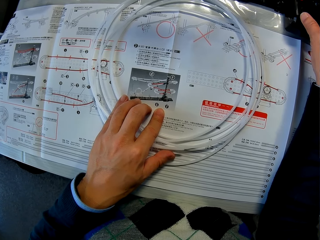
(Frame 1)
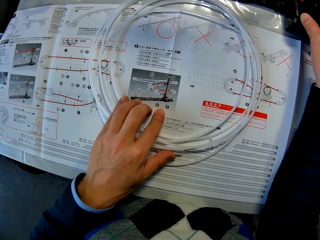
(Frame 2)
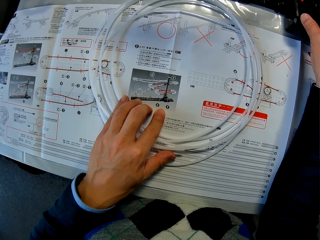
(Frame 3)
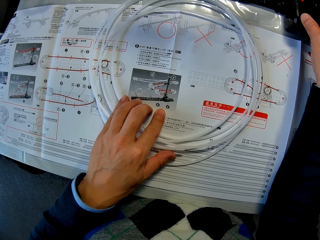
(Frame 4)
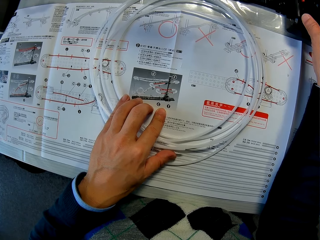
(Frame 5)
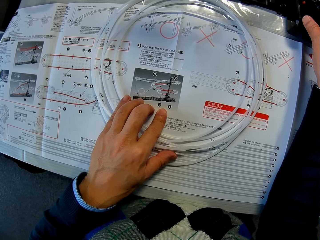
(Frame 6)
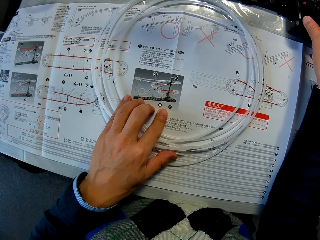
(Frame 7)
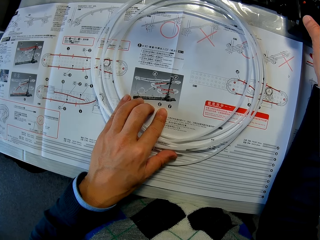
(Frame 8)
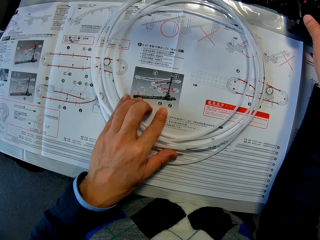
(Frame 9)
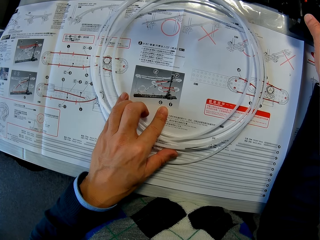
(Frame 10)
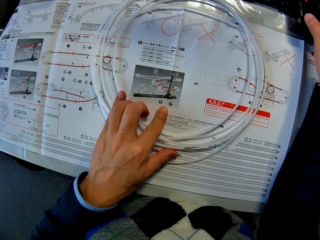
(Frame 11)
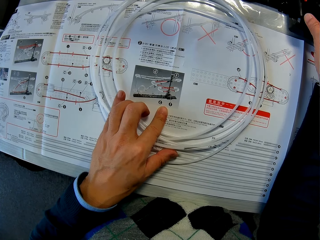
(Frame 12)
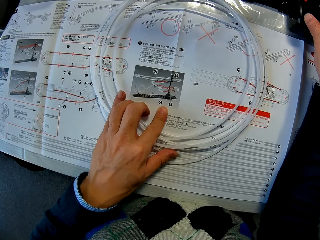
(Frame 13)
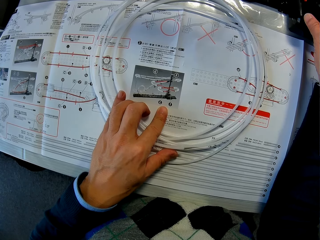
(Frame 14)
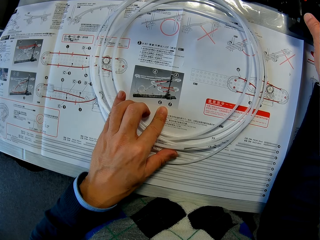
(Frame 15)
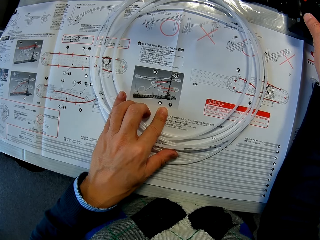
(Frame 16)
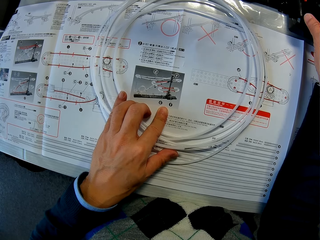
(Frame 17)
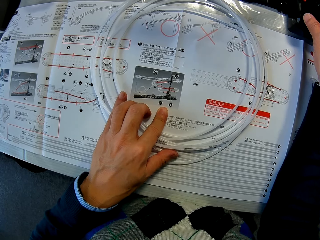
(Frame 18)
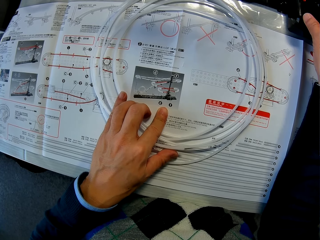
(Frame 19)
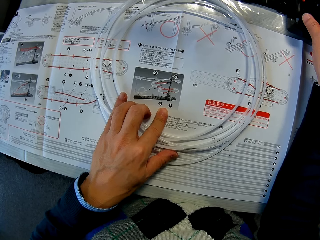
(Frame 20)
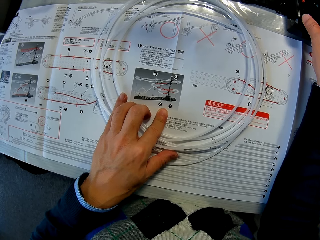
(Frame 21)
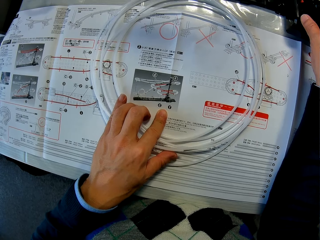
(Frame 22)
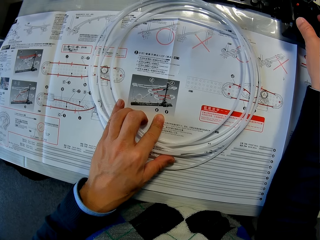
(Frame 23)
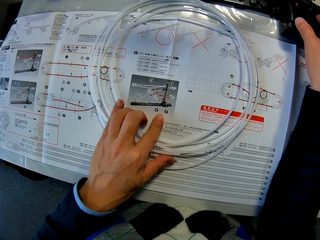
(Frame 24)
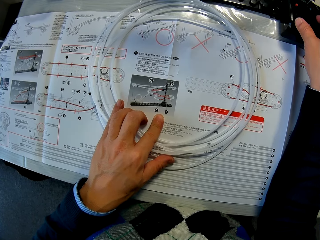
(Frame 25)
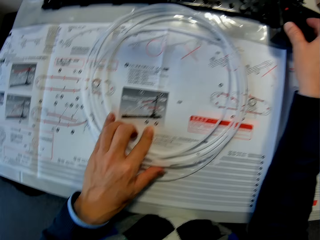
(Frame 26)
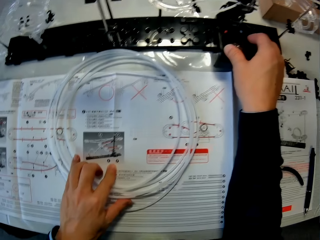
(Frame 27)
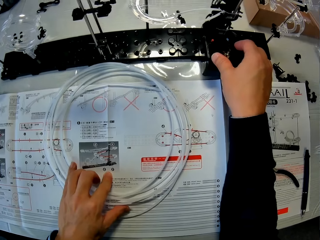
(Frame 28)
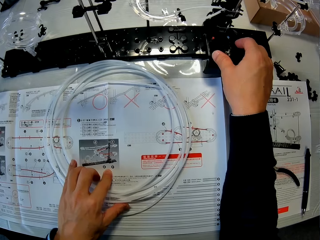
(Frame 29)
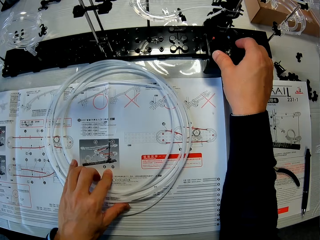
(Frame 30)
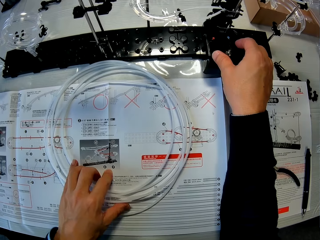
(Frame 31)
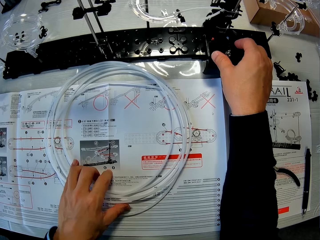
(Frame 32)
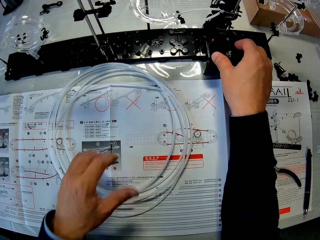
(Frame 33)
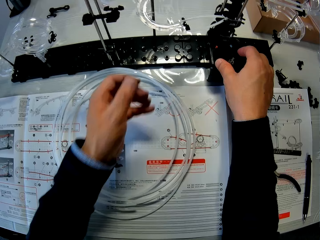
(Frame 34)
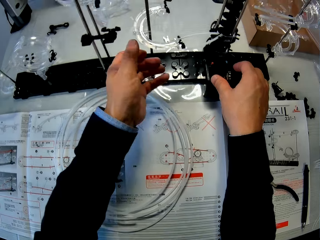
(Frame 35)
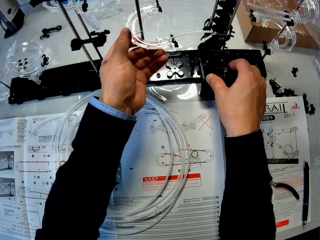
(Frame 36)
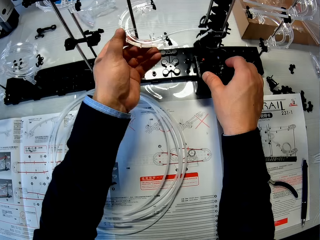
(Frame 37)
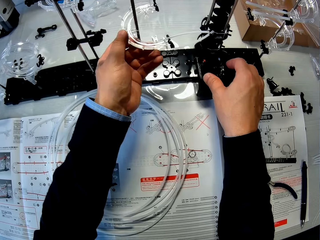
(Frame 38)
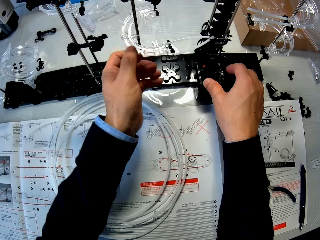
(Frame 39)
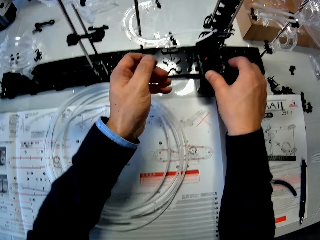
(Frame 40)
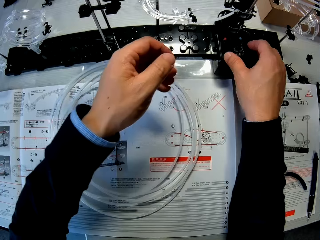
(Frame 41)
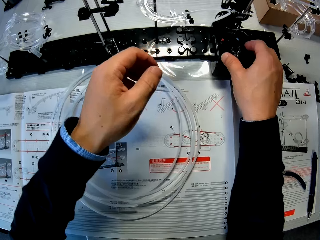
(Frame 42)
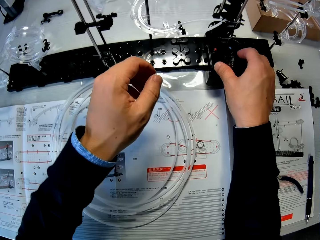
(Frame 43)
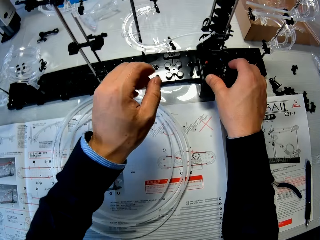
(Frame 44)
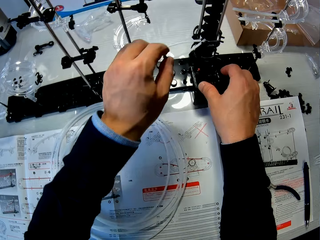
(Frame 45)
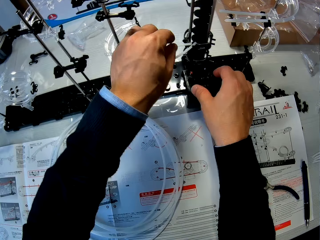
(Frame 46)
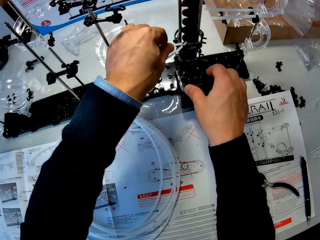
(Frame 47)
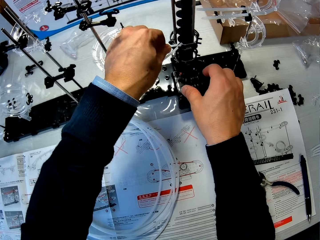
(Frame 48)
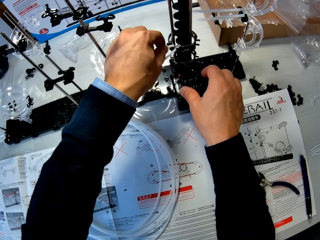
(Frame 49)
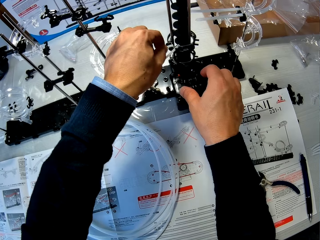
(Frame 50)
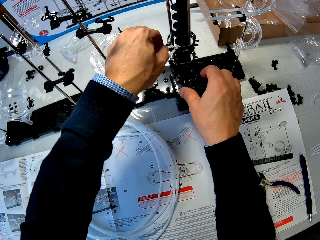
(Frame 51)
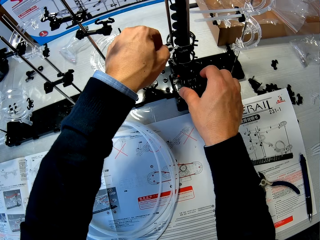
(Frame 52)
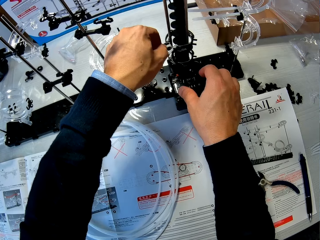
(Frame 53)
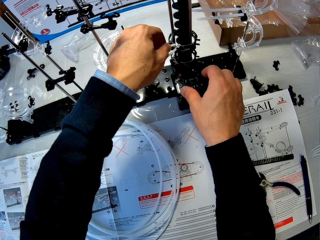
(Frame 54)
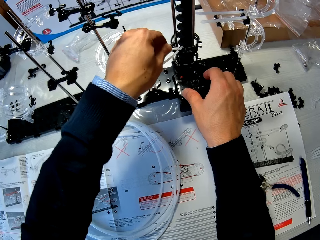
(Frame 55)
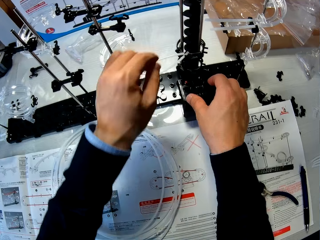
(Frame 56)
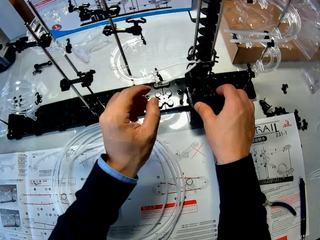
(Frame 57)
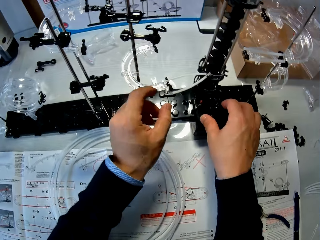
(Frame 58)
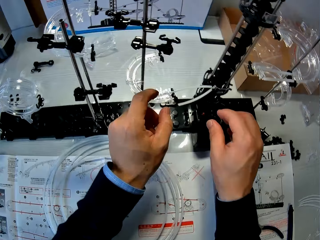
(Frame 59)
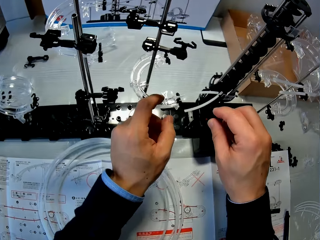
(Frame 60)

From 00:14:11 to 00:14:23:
The camera wearer works on the space rail with both hands.

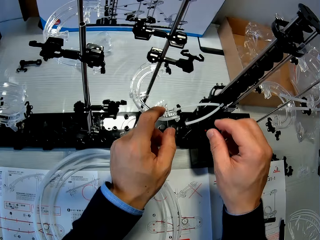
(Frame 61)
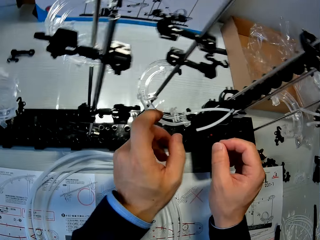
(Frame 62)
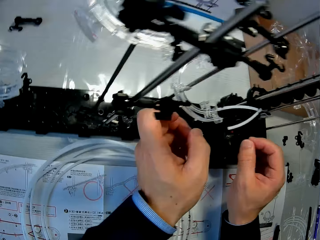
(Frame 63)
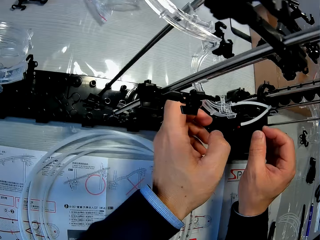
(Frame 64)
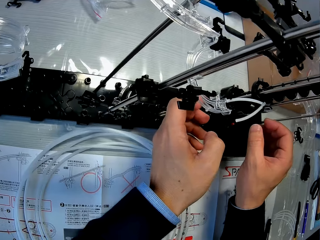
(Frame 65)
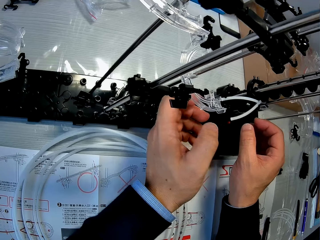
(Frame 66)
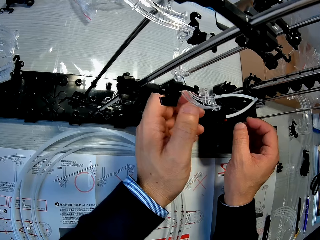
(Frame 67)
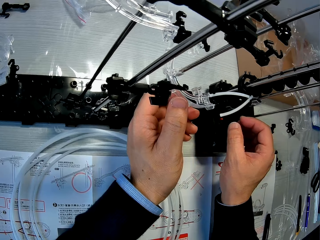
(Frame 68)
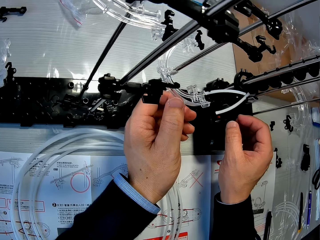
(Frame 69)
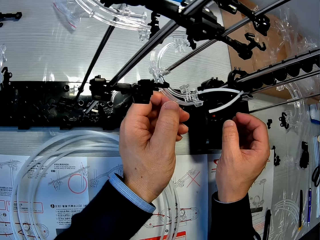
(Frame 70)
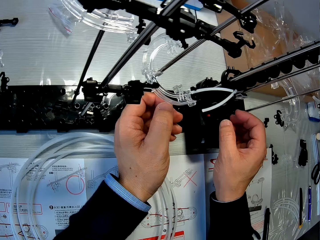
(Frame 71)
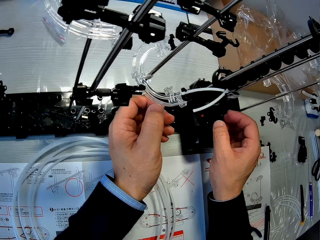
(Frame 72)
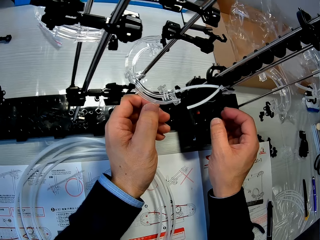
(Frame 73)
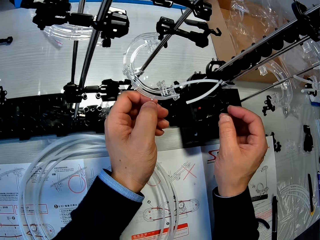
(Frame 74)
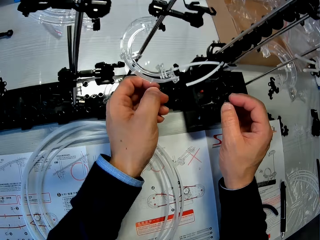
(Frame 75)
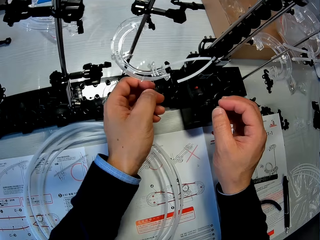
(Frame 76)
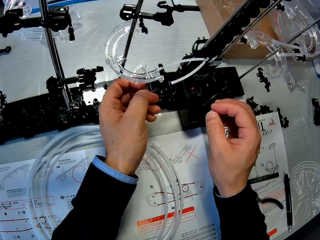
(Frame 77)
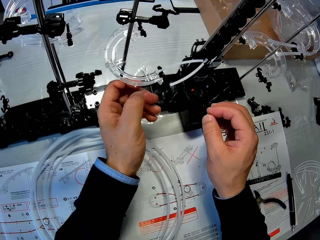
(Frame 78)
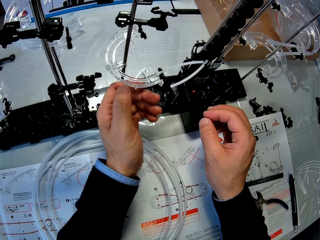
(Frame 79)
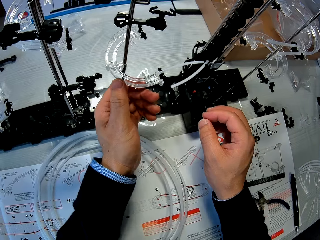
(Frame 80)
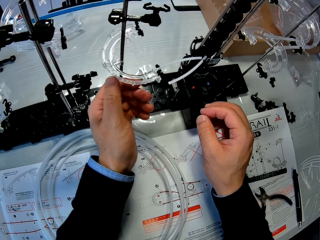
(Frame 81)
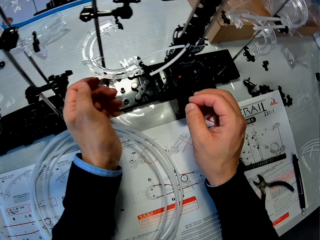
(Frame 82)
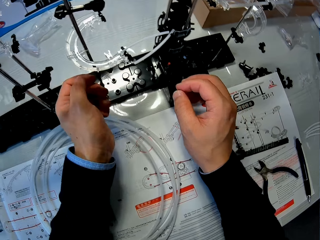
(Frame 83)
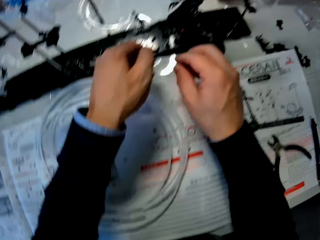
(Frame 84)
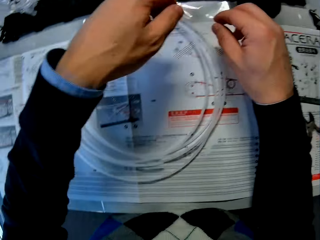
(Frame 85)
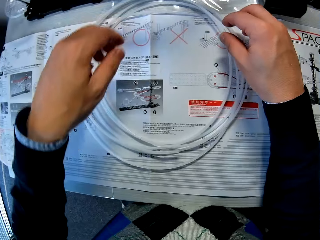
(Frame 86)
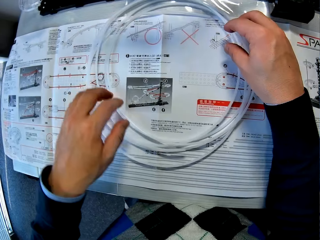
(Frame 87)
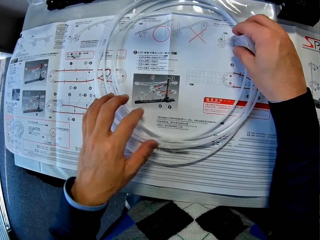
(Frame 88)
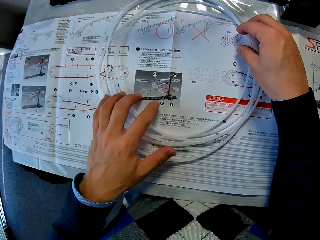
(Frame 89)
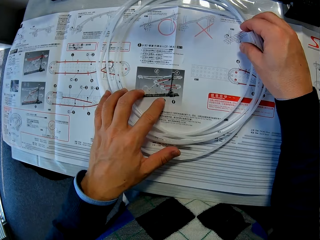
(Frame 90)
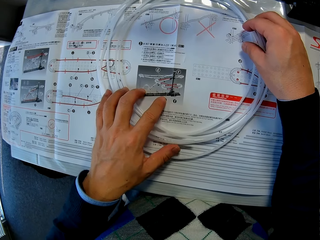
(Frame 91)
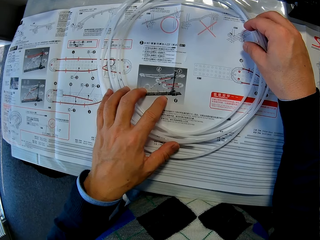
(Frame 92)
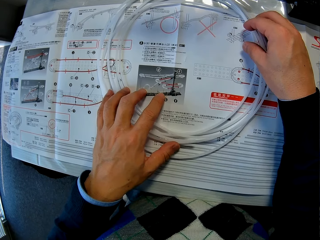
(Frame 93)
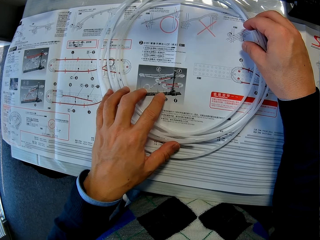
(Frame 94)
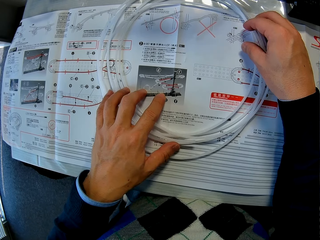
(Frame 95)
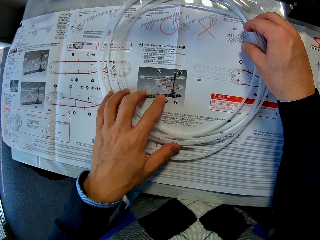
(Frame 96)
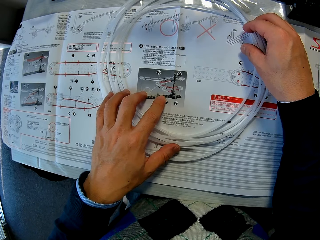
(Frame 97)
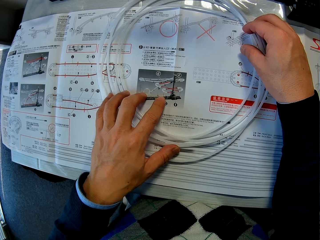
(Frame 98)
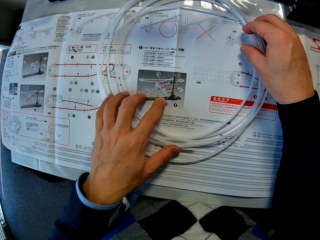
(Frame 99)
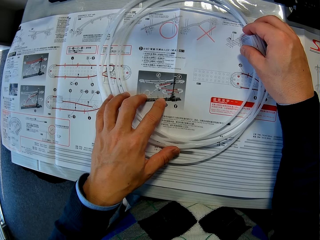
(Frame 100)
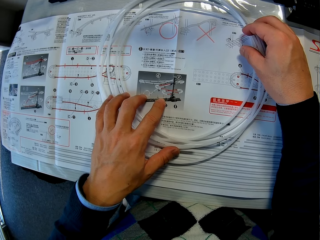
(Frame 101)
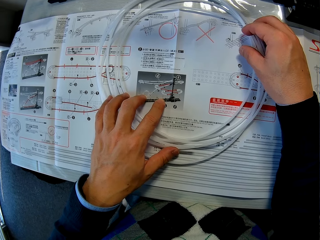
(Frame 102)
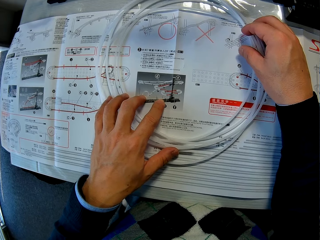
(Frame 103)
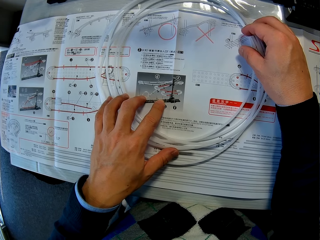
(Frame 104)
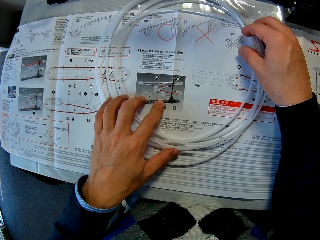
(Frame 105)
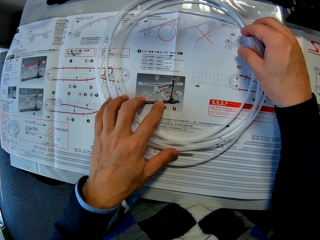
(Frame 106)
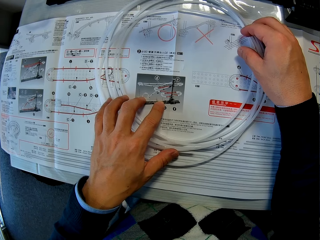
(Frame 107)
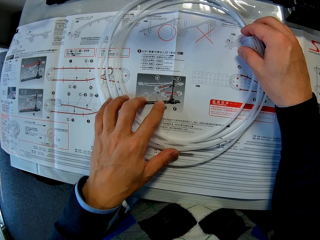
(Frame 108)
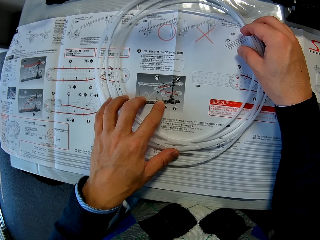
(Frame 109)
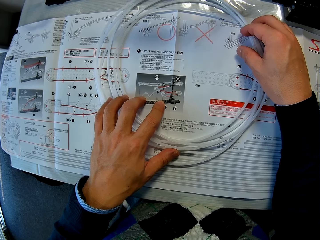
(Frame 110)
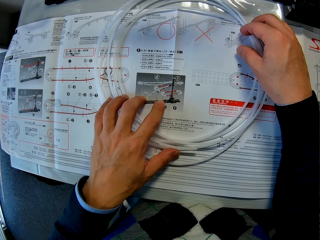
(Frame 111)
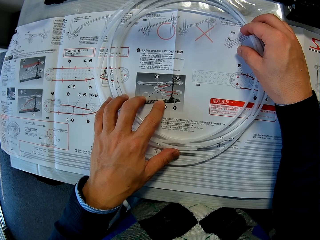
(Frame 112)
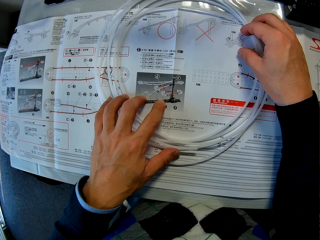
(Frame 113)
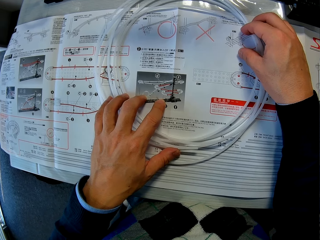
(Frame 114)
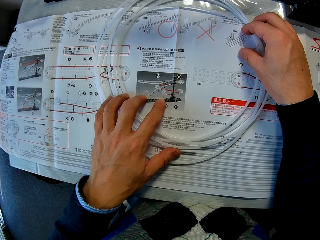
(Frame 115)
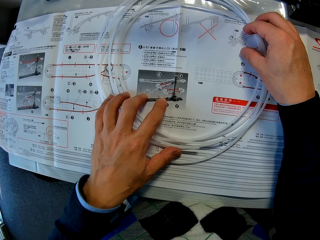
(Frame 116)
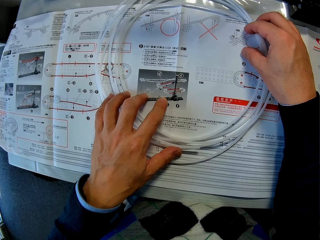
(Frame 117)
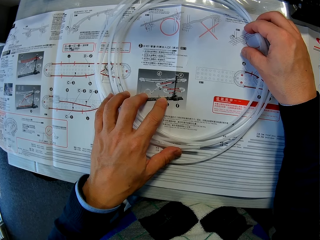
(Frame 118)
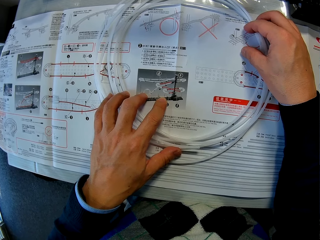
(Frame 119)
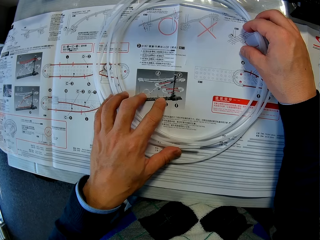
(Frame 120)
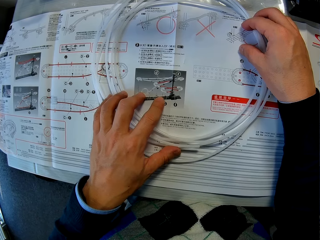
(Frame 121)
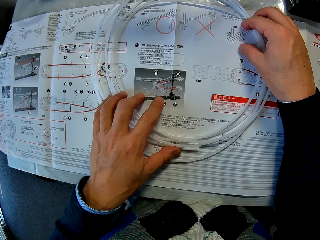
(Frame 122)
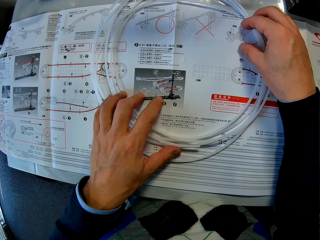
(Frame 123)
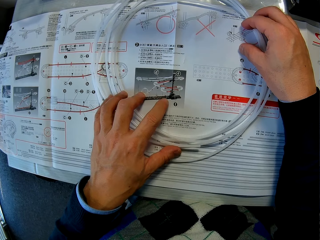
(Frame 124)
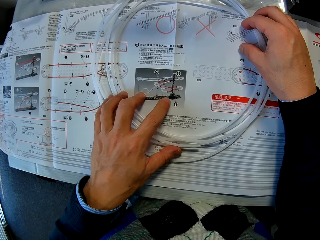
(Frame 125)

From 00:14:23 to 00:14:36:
The camera wearer places both hands on the rail and the space rail manual on the table. They read the space rail paper instructions.
